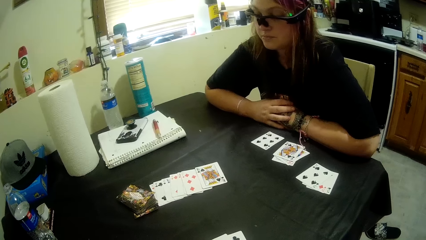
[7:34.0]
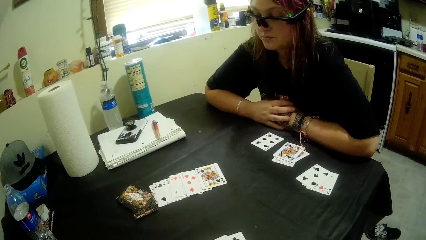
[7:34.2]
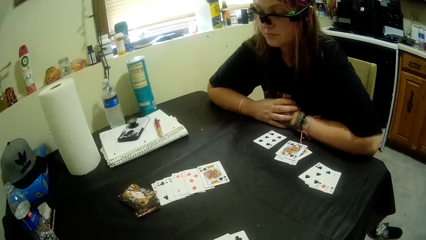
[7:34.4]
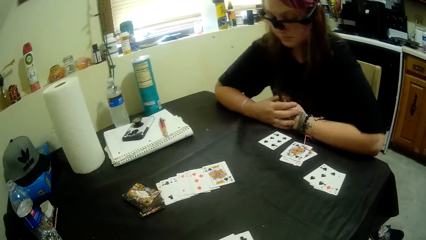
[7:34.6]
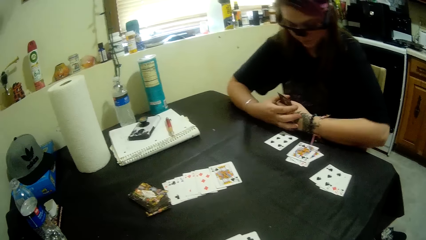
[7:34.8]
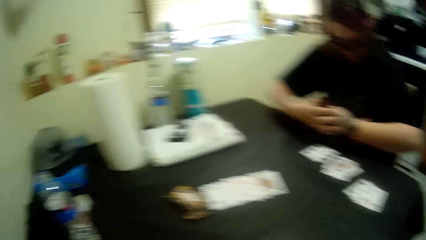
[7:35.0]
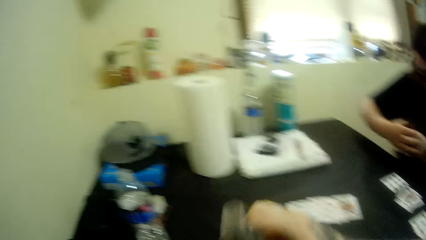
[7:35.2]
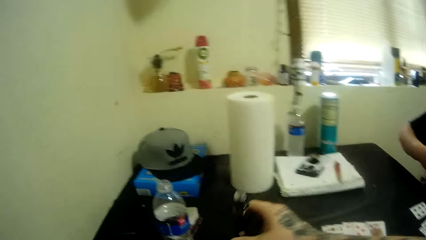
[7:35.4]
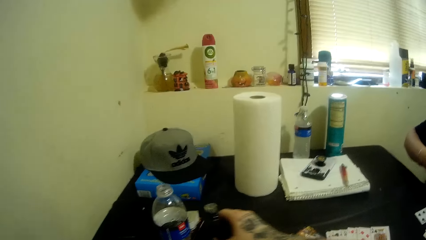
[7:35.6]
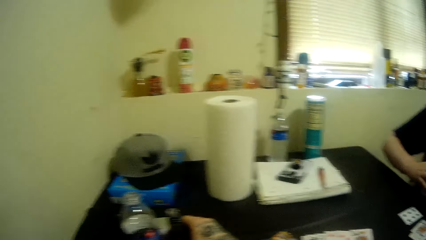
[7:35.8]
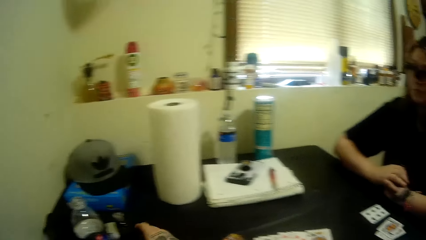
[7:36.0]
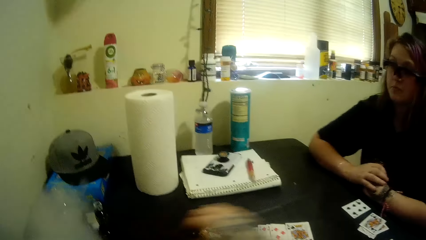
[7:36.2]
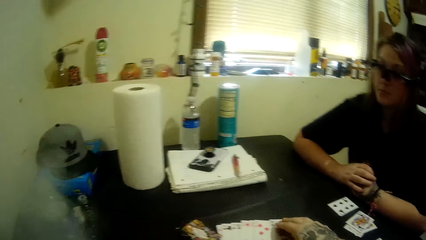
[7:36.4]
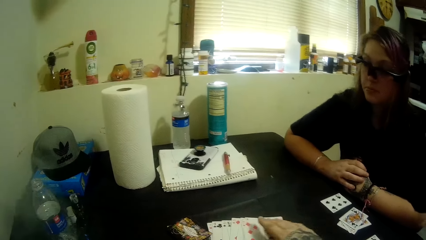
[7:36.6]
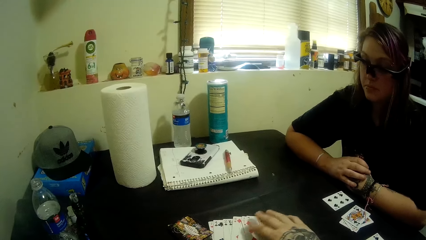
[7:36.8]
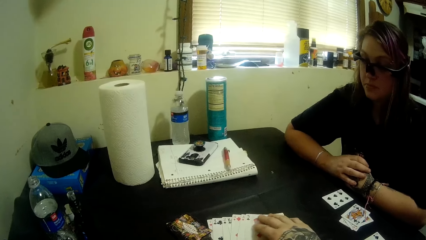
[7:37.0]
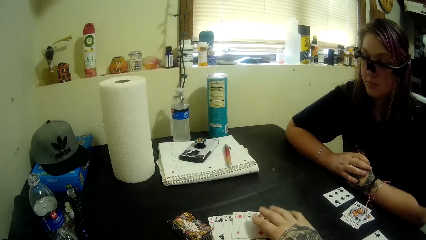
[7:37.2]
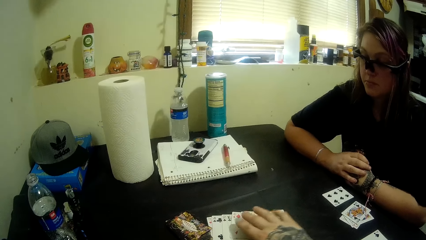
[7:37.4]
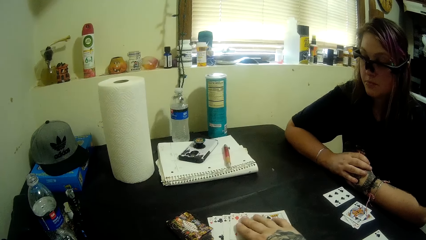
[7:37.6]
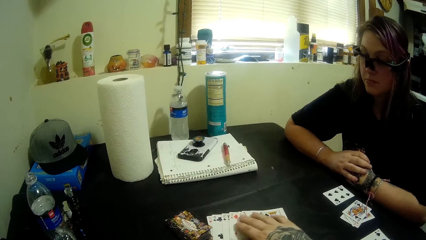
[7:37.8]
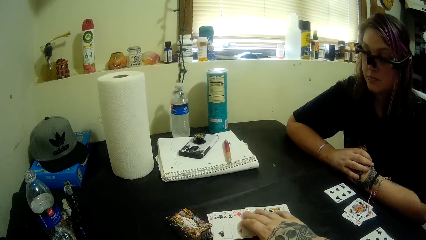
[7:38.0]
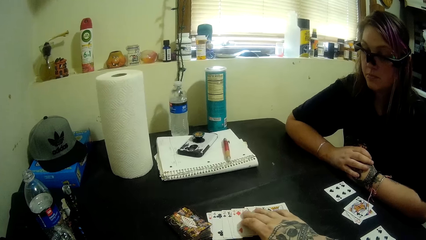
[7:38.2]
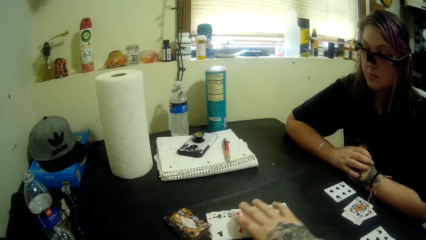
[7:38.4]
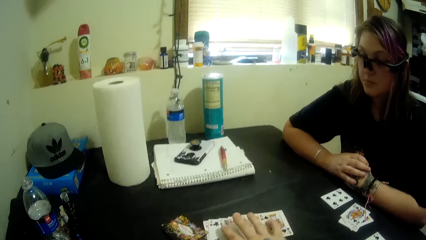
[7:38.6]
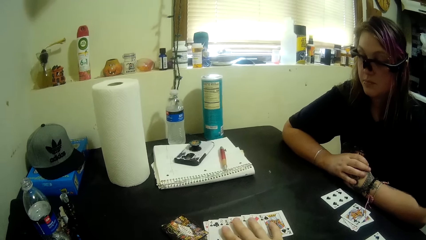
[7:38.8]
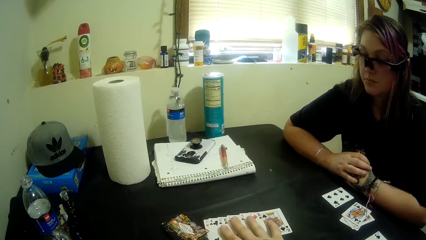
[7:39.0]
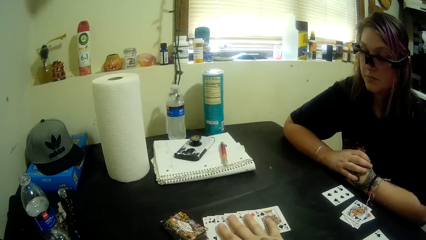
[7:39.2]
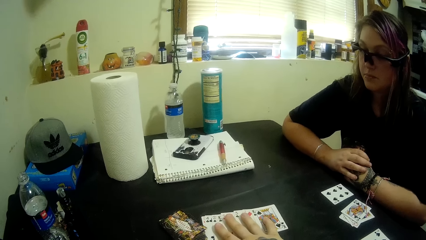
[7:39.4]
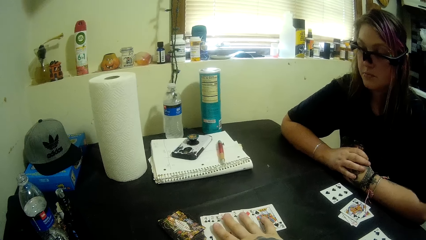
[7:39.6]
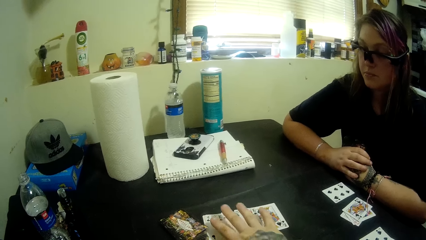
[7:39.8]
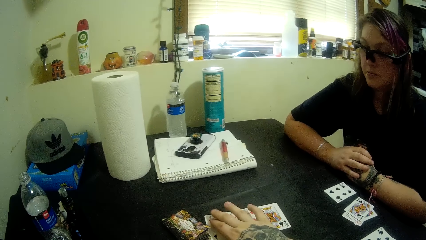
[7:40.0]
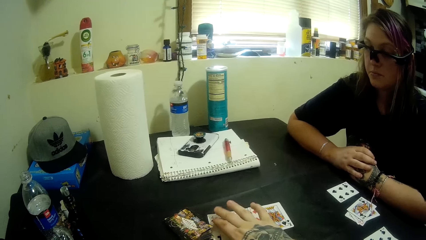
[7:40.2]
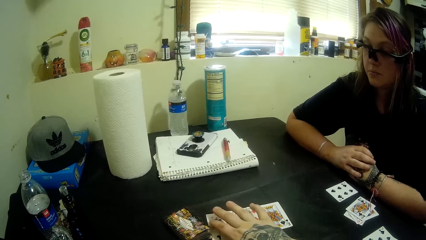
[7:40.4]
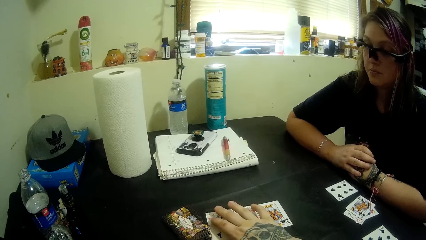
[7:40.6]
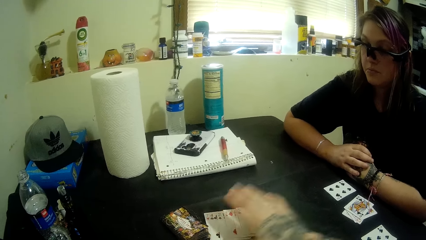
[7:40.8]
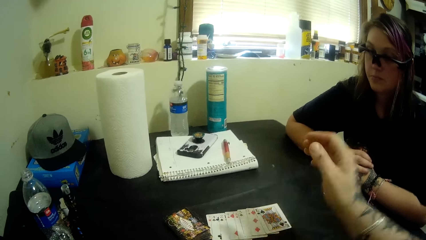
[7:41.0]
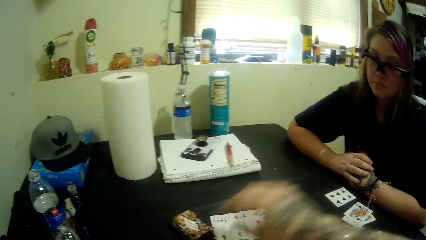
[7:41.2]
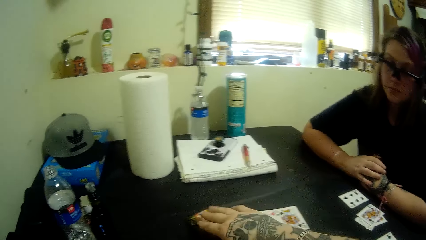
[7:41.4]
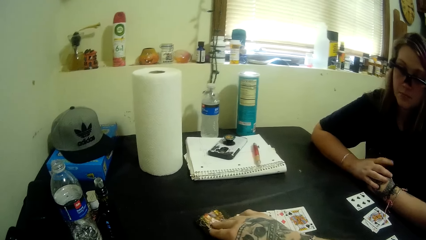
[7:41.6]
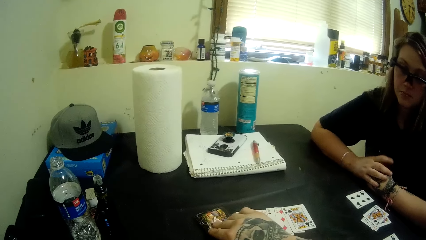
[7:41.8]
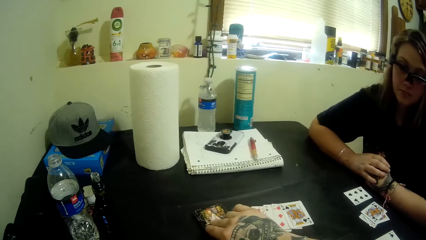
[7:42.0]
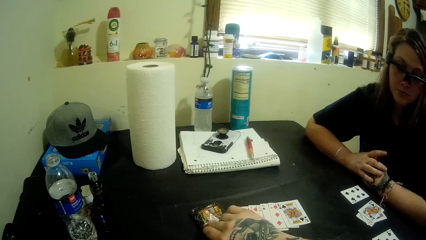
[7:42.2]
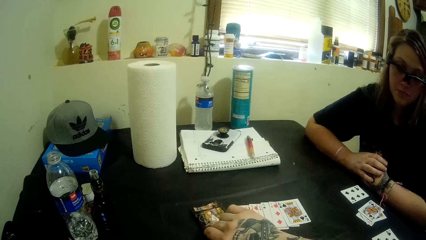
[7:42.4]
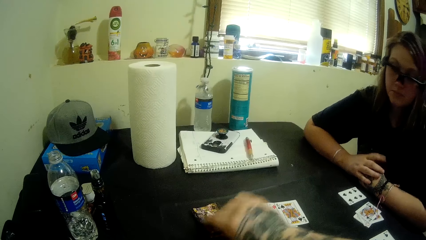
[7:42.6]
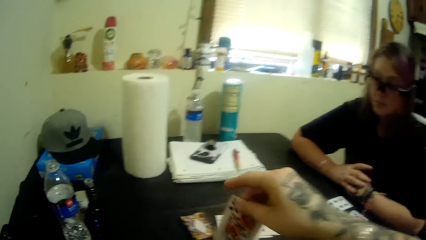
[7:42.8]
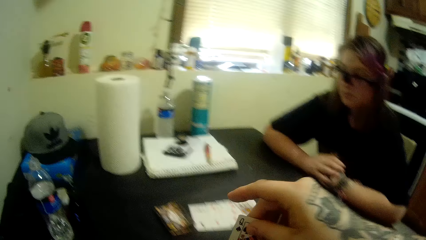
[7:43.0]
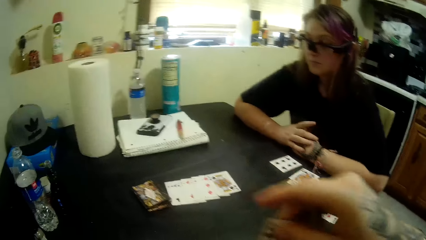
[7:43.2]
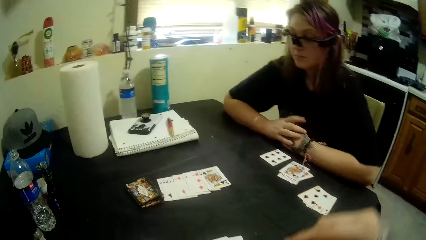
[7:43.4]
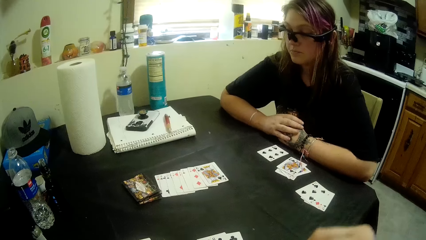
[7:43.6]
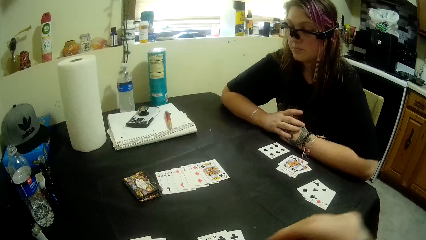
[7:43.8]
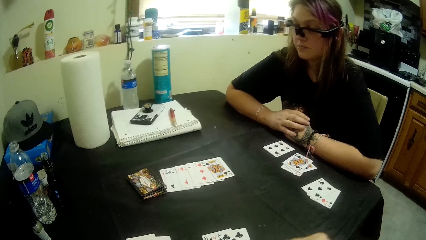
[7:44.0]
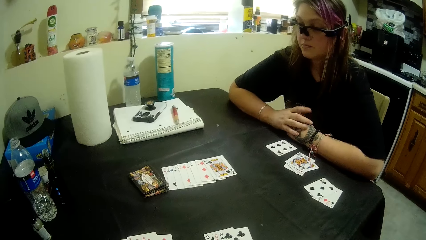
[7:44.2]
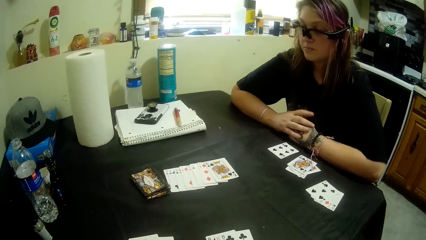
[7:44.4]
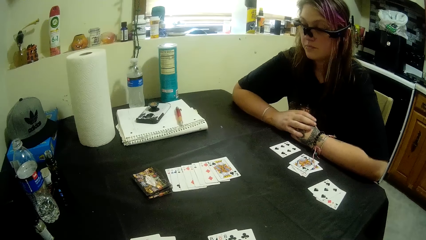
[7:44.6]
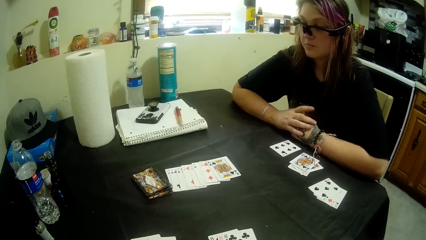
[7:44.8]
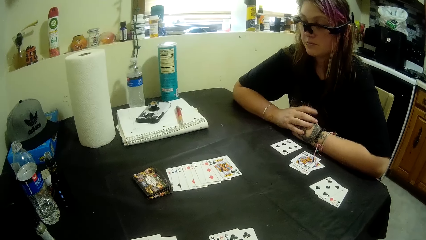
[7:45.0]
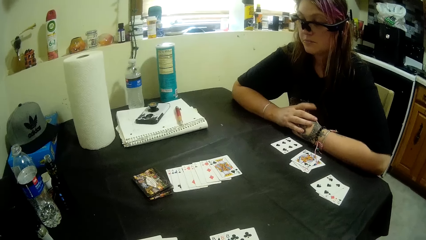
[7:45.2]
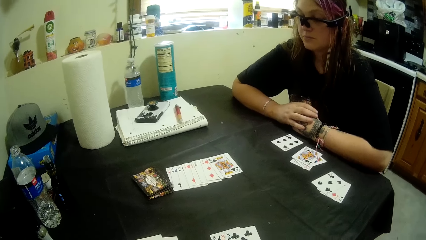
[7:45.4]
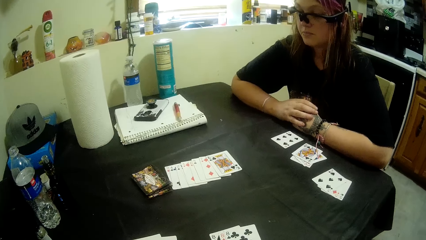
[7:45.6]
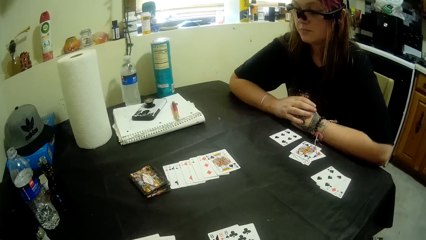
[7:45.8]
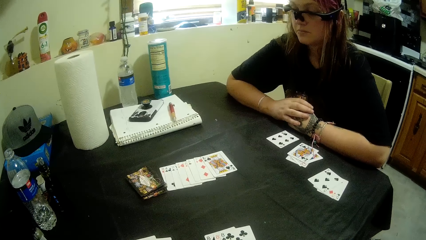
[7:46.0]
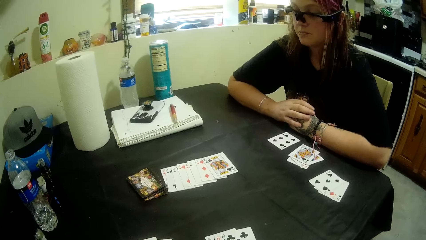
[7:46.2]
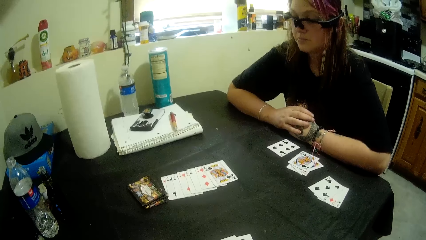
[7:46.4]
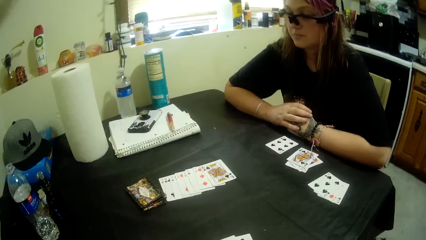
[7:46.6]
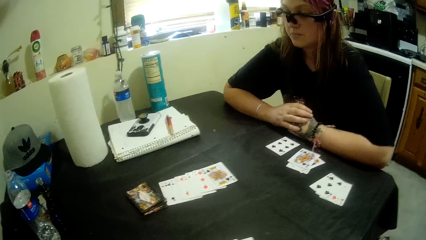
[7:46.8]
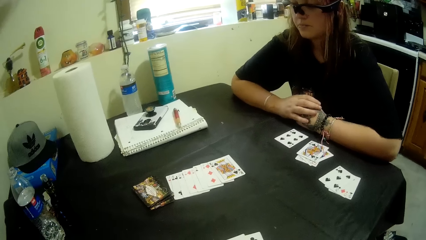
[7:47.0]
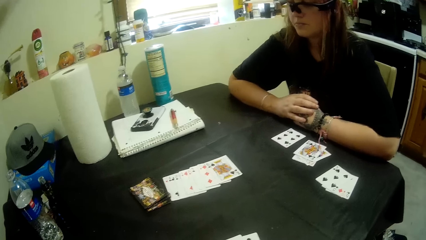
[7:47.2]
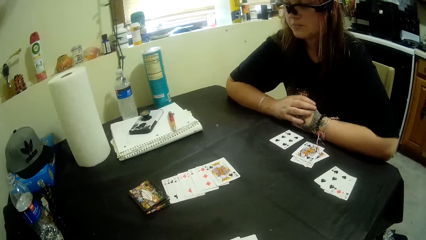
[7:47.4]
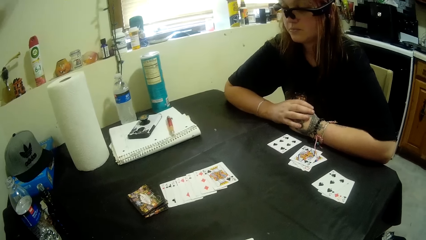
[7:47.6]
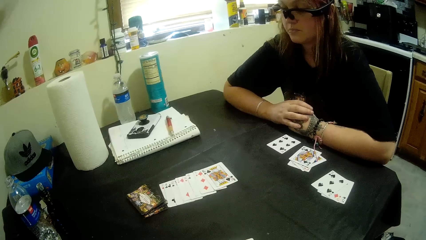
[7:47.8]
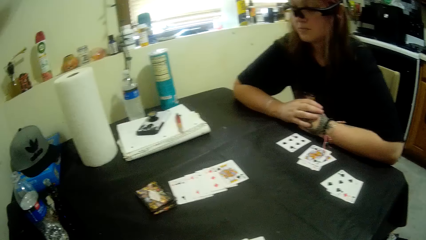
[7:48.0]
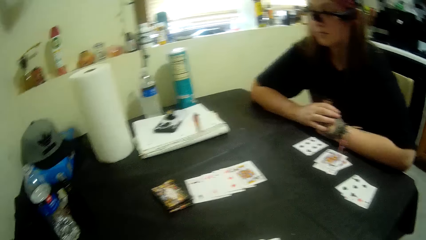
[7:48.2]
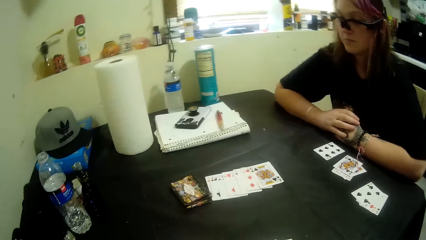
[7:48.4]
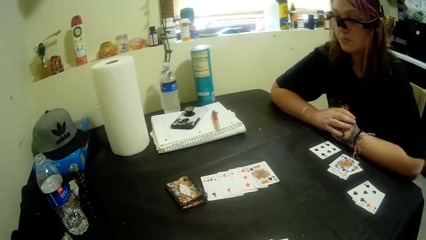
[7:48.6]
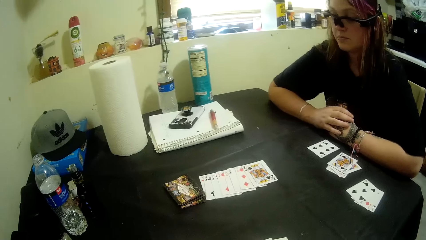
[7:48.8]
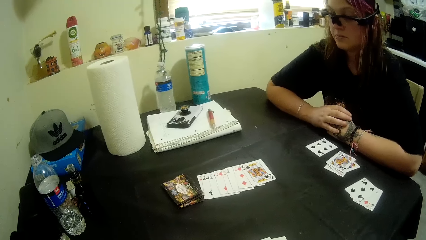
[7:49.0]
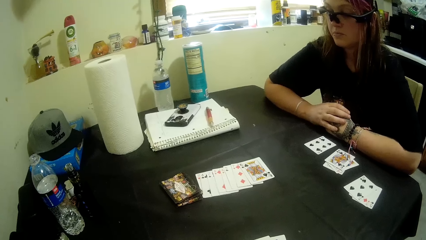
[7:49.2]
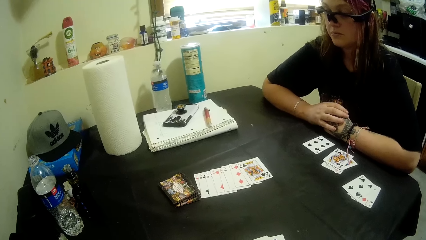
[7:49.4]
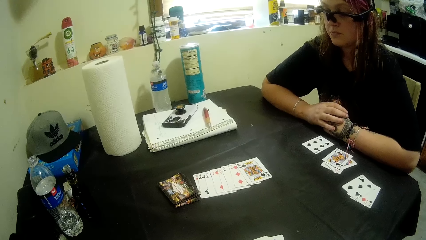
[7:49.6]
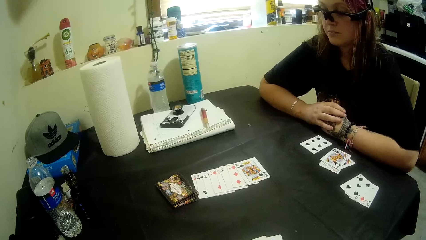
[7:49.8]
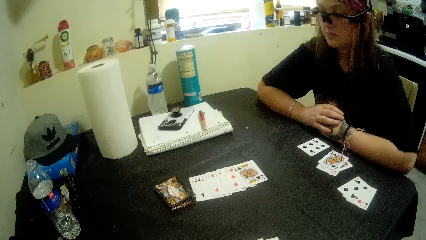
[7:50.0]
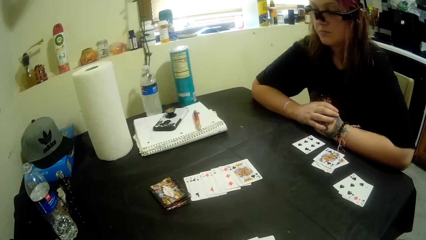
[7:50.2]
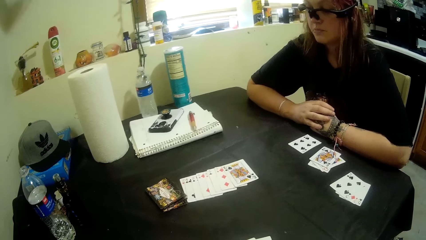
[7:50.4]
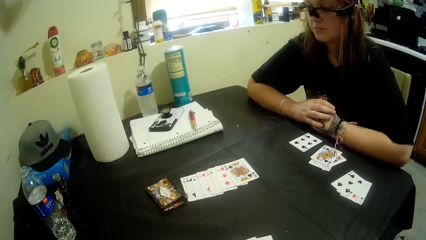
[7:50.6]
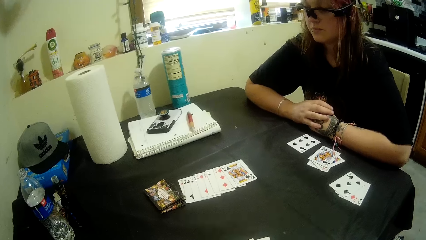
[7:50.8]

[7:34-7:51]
The camera wearer drops the bottle or vaporizer back on the table with his left hand. He repositions the cards on the table with his left hand. He picks up a card from the deck with his right hand.
